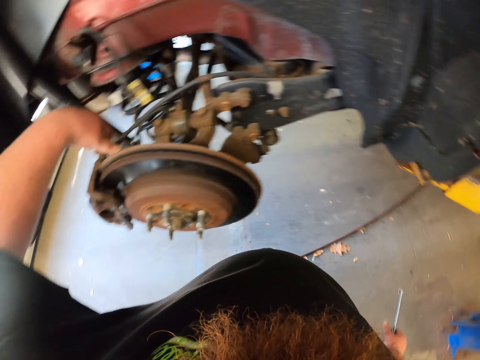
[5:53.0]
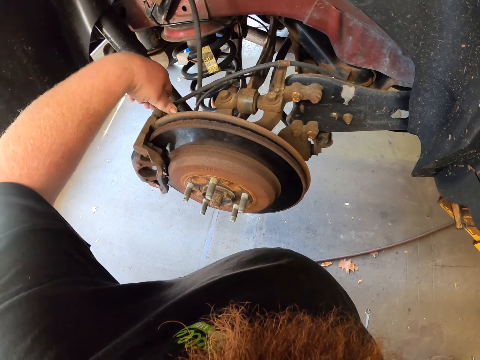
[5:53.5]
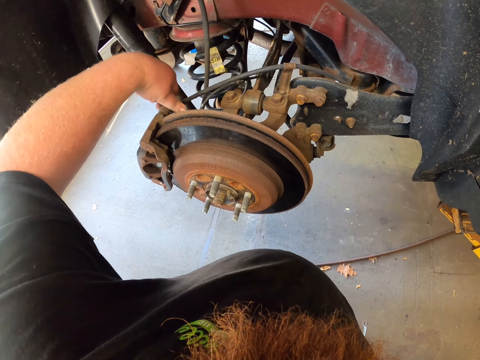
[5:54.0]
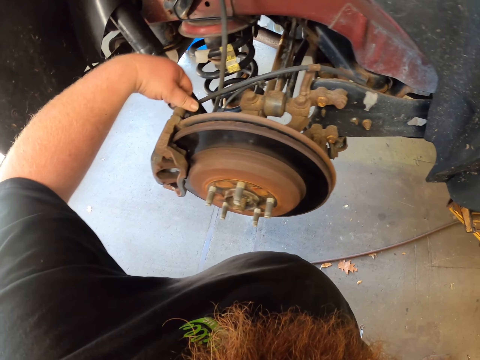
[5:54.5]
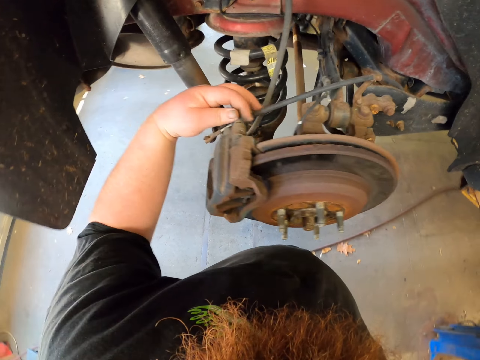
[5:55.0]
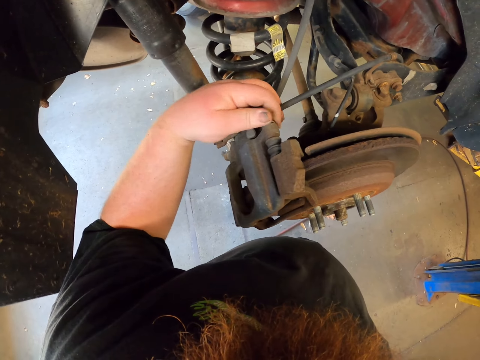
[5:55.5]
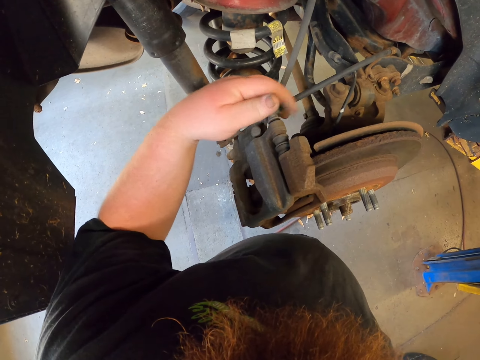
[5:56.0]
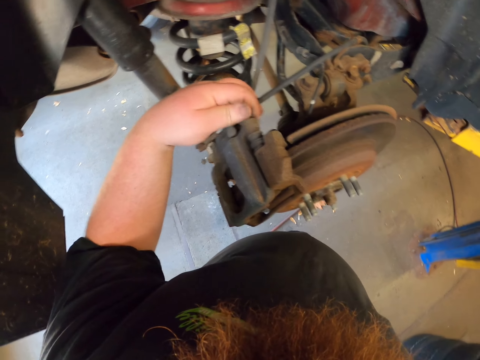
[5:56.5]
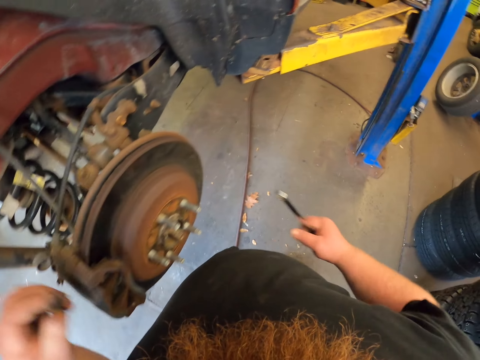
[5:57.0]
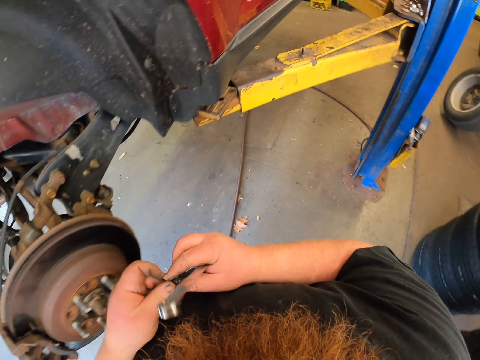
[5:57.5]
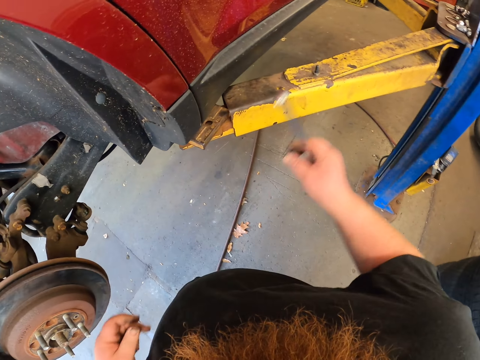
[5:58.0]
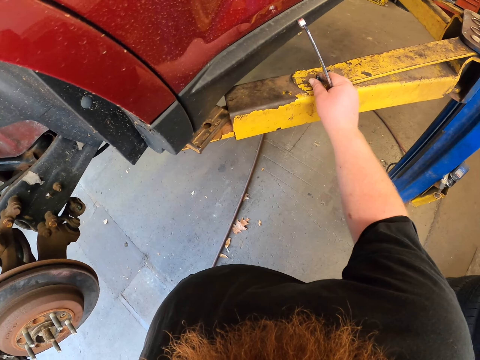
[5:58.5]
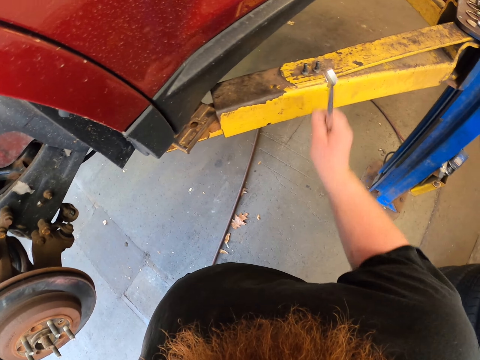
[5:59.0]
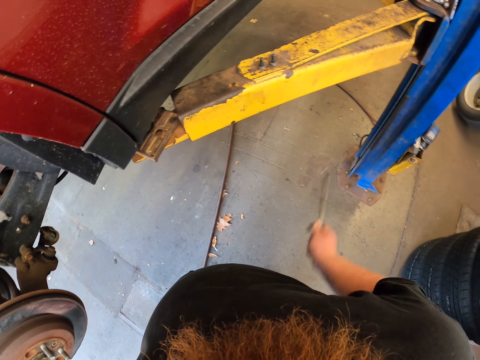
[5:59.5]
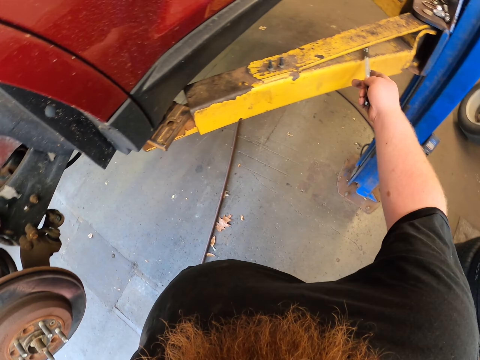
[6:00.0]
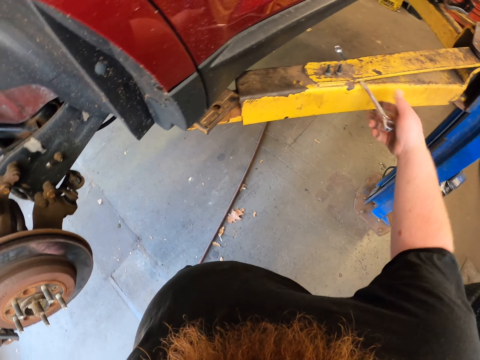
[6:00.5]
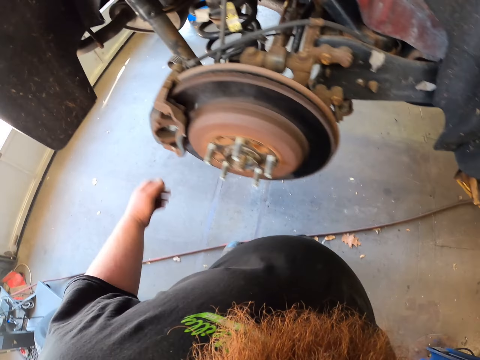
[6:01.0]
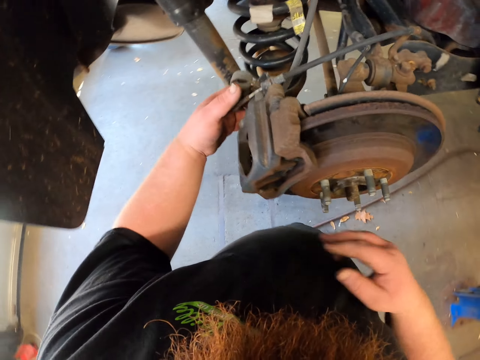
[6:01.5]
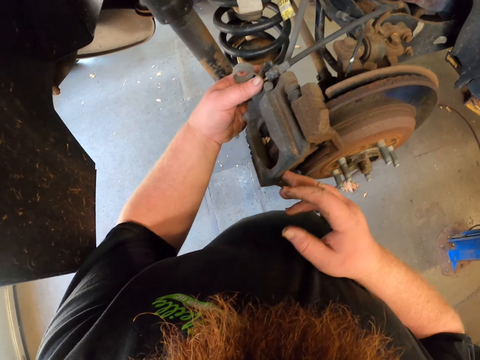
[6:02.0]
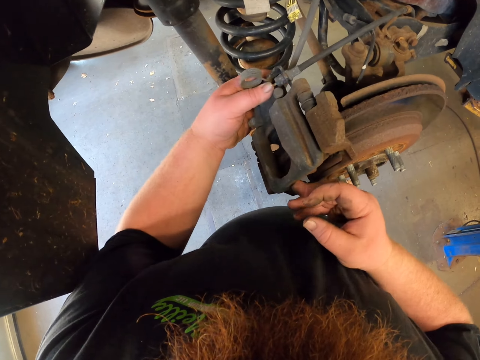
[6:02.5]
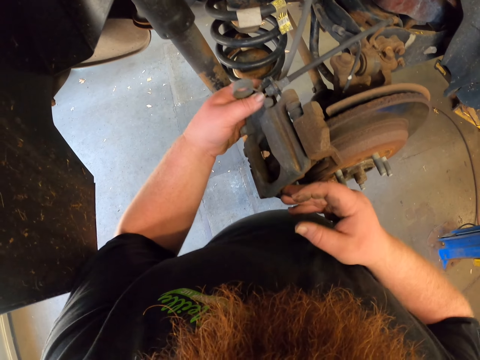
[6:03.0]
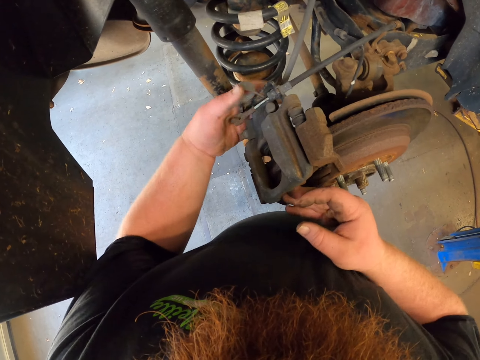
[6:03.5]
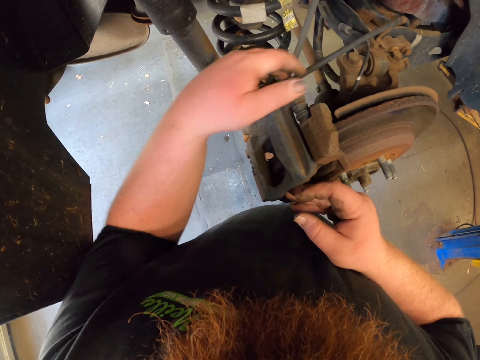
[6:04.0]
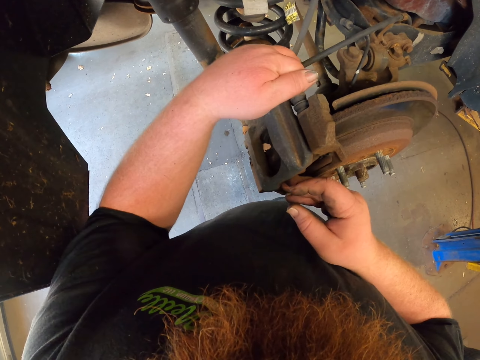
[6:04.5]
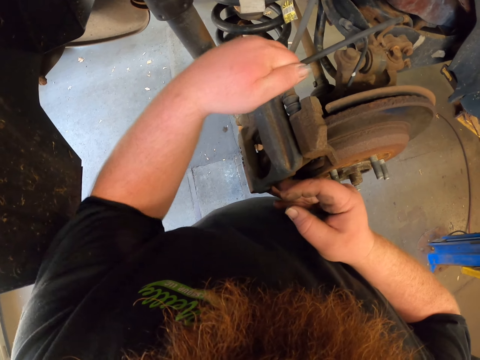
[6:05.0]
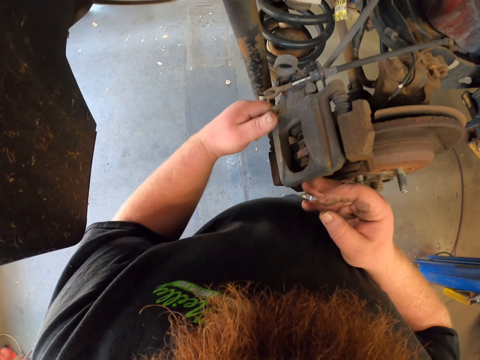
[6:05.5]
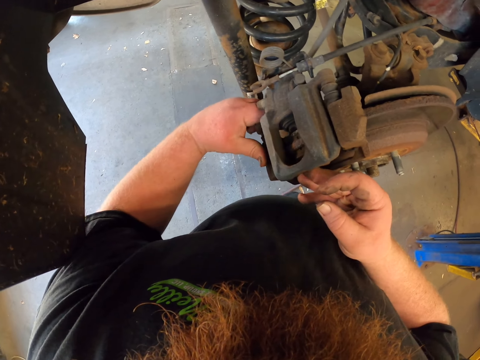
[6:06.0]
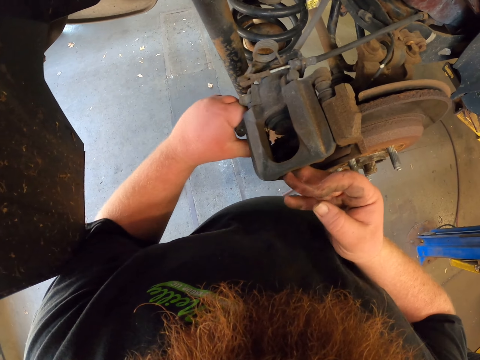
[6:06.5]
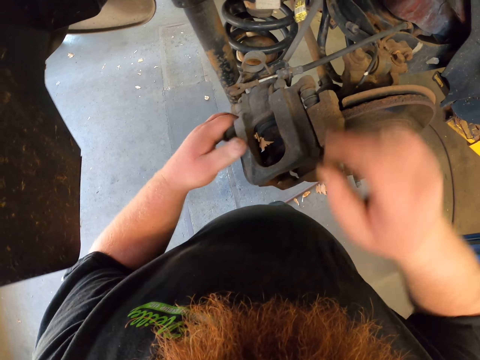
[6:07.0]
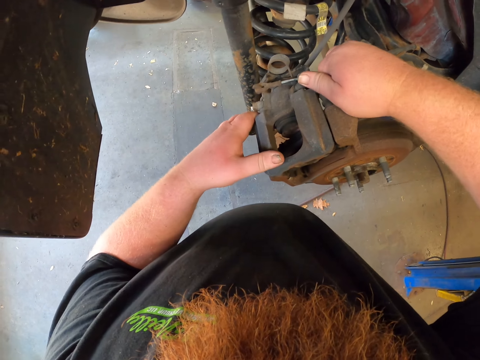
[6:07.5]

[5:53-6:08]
The camera wearer loosens the nut with the hand. They put the nut in the other hand and put the nut aside. They put the spanner aside. They walk. They pull the brake caliper. They remove part of the wheel.

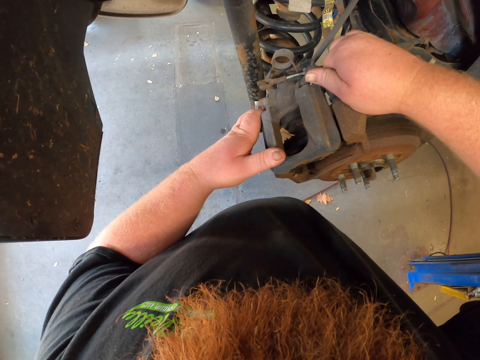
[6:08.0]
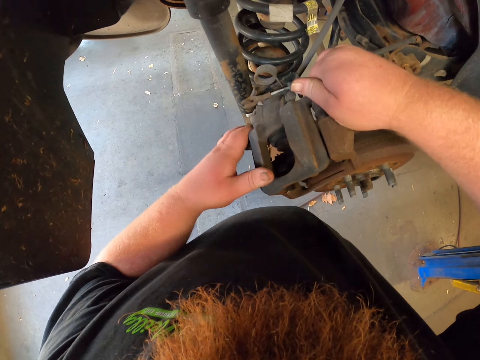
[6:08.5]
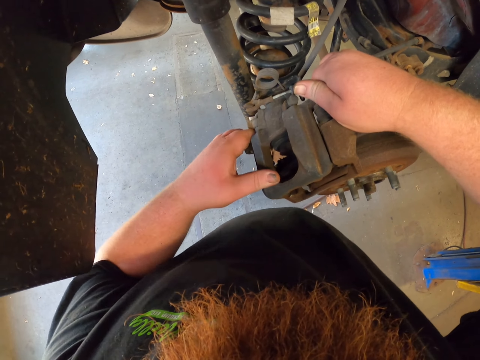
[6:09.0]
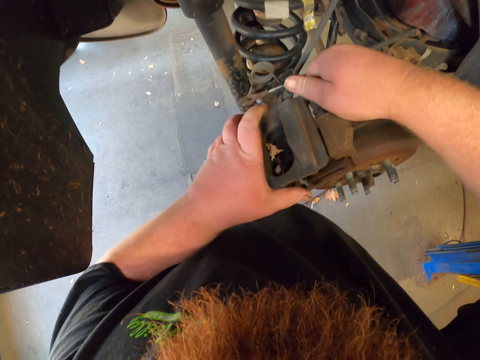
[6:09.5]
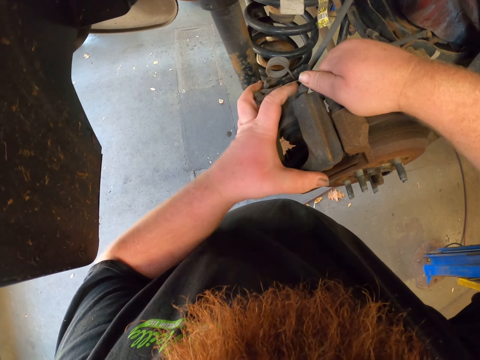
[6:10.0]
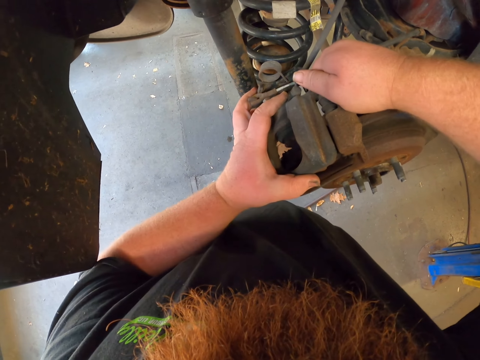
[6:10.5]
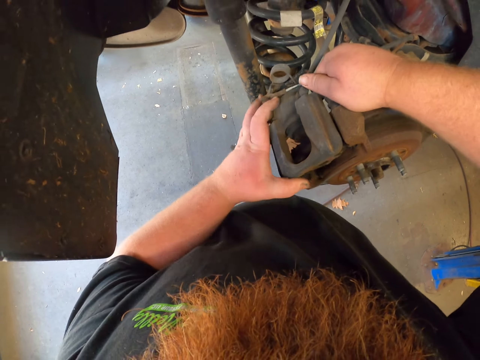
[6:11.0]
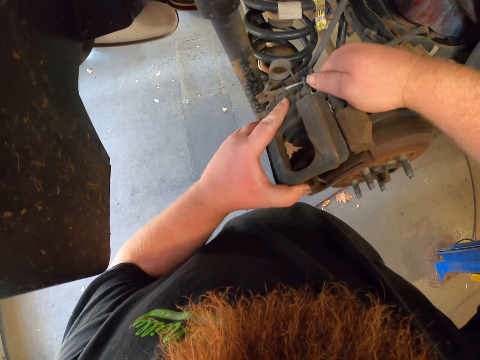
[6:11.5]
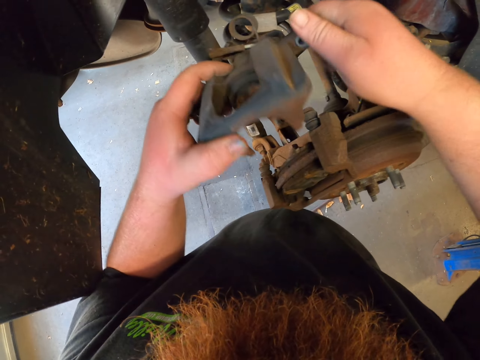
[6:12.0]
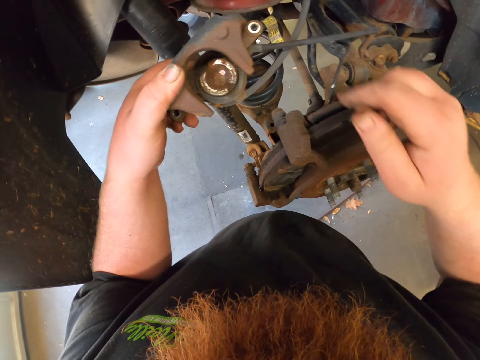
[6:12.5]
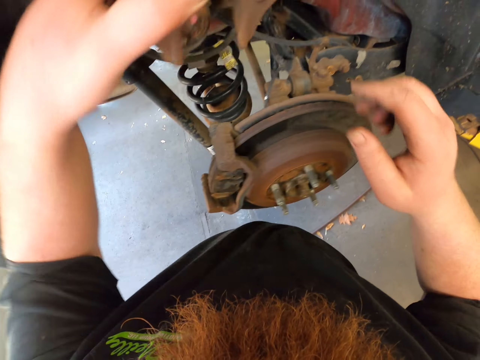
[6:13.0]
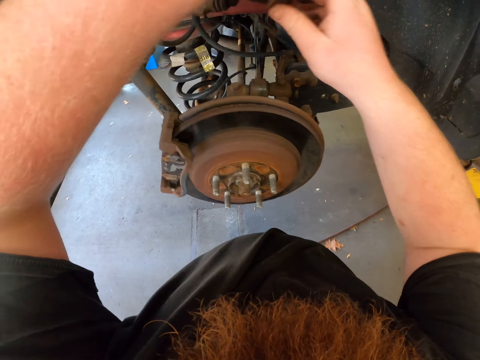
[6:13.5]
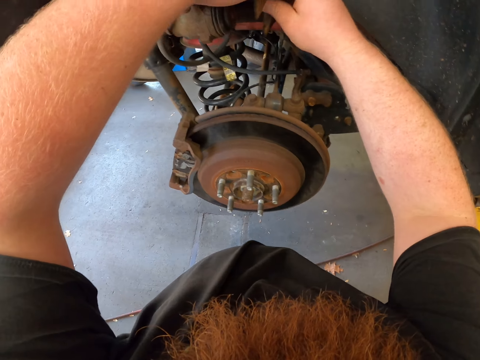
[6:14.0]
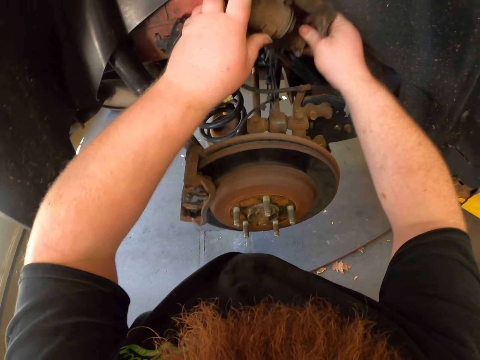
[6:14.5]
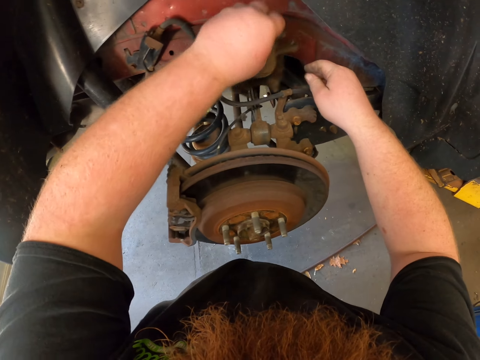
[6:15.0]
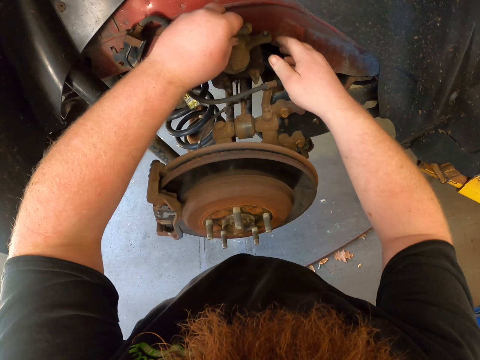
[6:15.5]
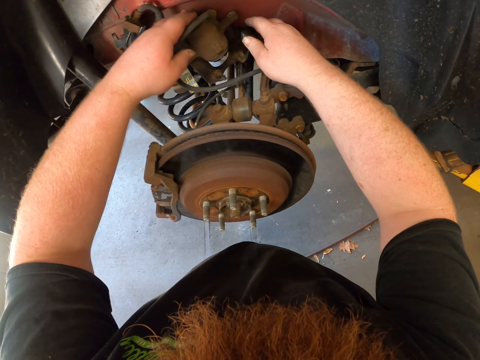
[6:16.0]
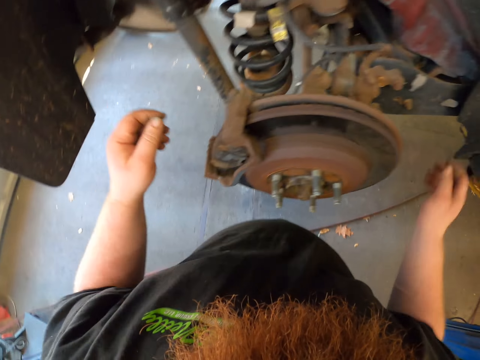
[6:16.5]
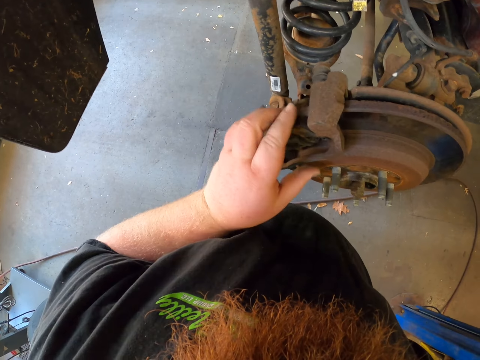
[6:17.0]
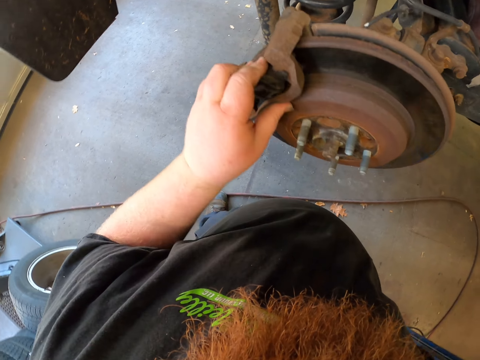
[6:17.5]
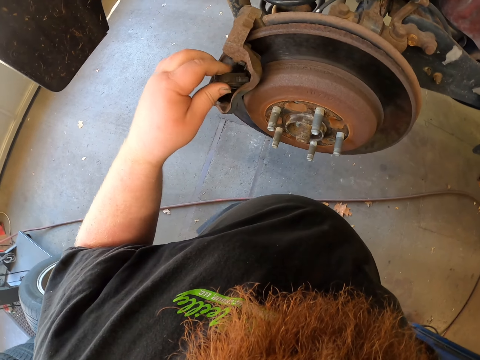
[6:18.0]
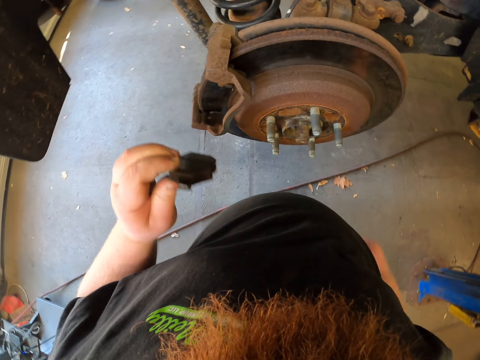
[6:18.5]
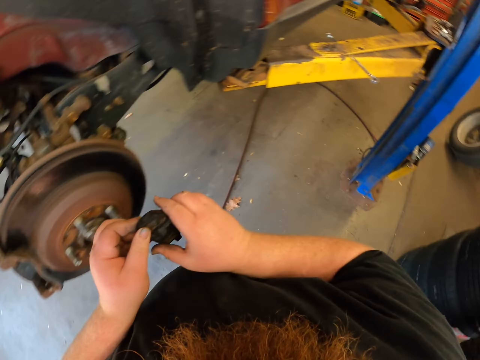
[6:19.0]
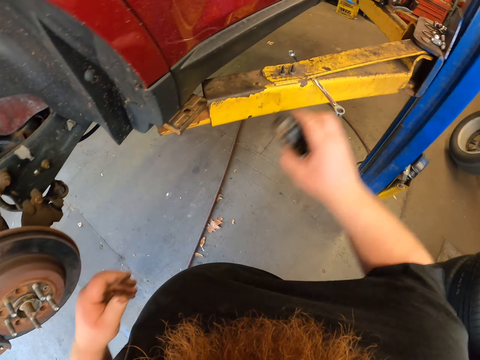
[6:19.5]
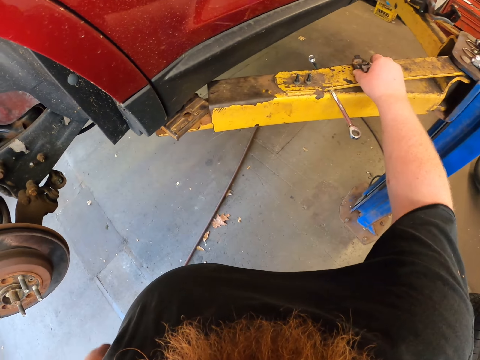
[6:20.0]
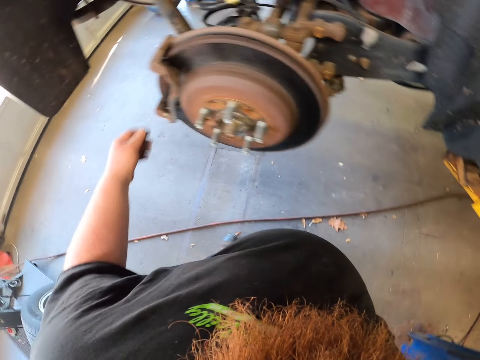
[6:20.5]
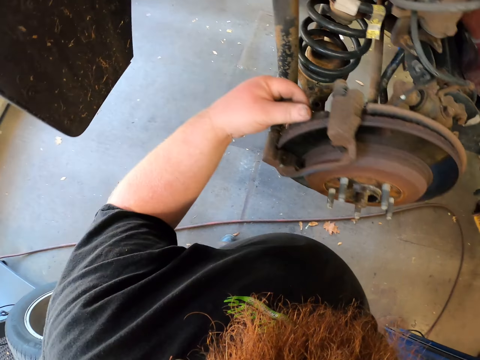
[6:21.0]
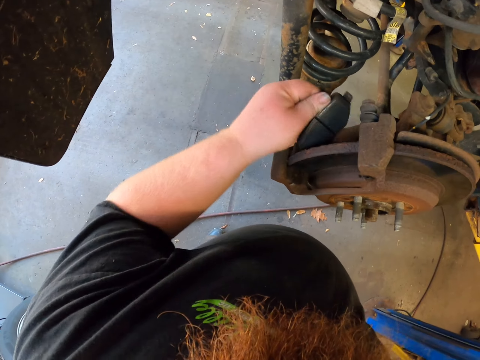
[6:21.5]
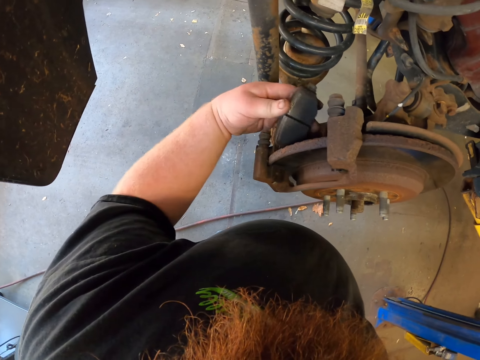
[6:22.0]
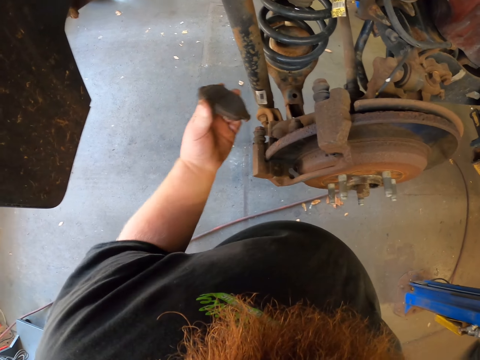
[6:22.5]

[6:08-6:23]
The camera wearer puts the brake caliper aside. They look at the disc brake and pick up the brake pad. They remove part of the wheel. They put the brake pad aside. They pick up the brake pad.
